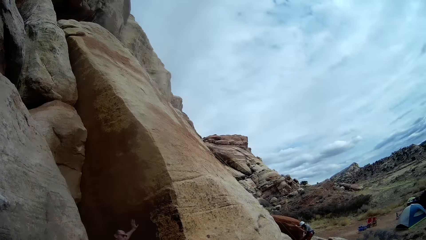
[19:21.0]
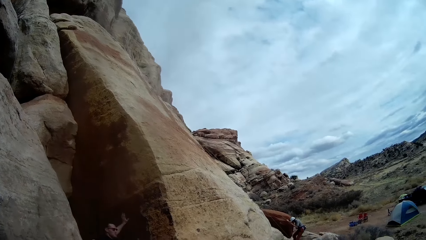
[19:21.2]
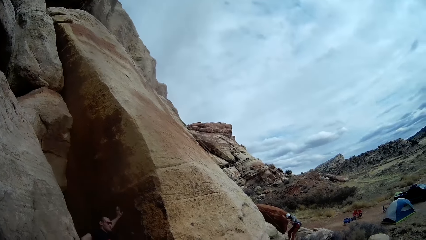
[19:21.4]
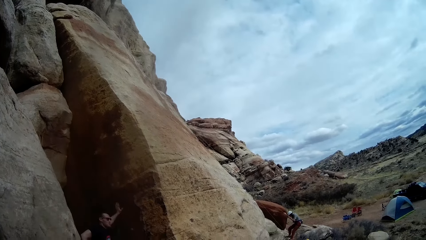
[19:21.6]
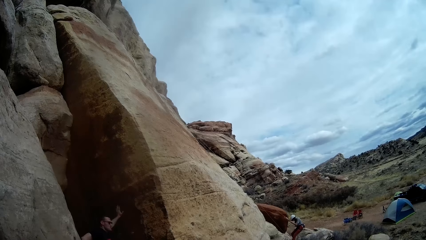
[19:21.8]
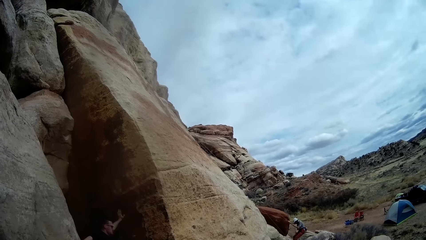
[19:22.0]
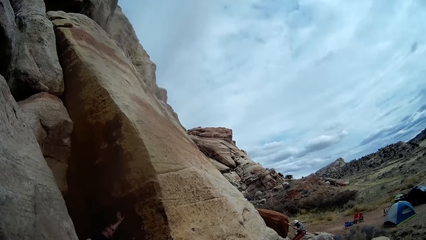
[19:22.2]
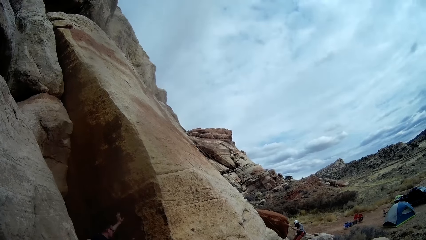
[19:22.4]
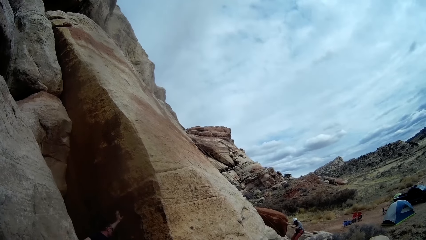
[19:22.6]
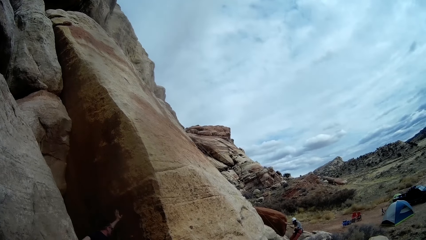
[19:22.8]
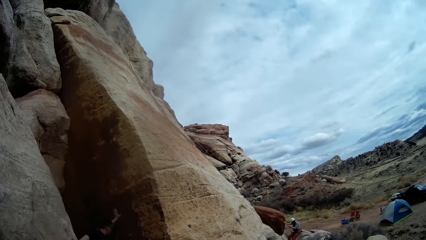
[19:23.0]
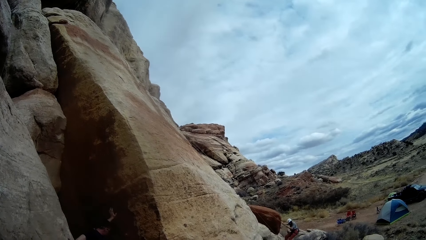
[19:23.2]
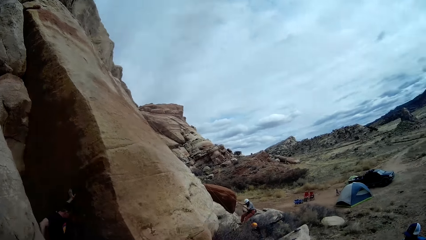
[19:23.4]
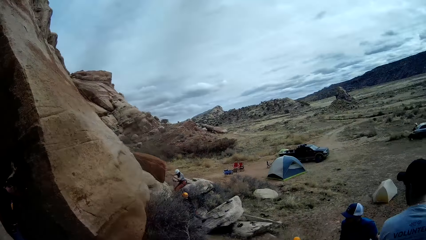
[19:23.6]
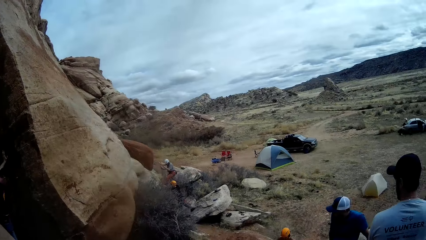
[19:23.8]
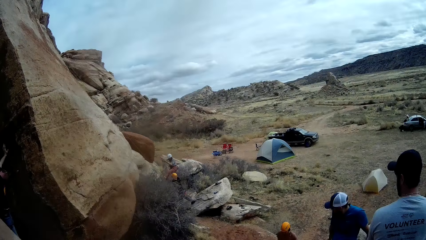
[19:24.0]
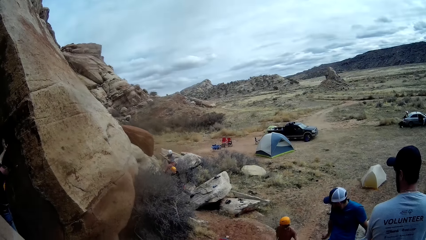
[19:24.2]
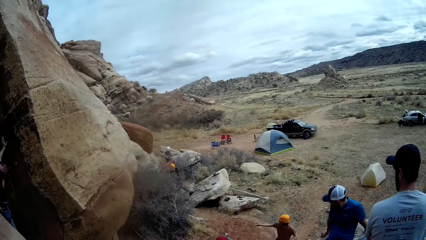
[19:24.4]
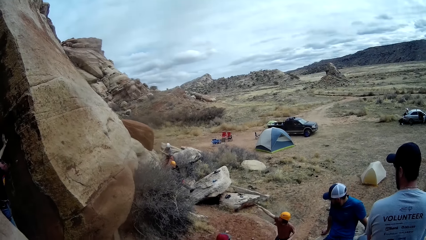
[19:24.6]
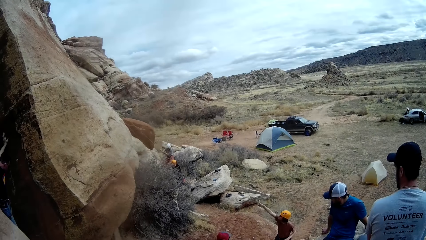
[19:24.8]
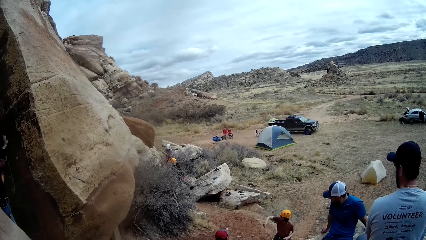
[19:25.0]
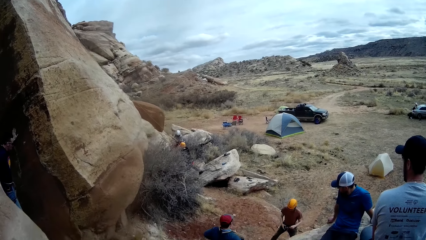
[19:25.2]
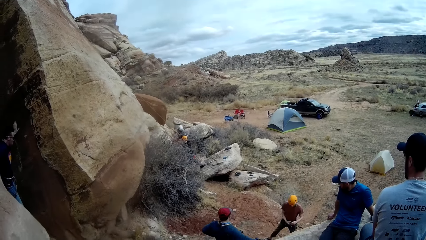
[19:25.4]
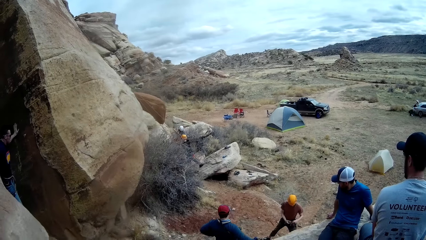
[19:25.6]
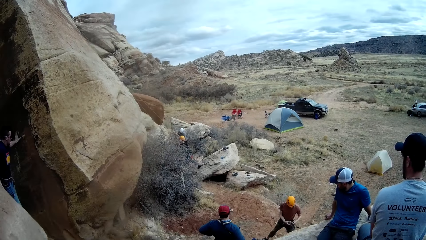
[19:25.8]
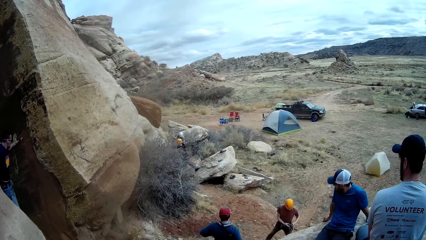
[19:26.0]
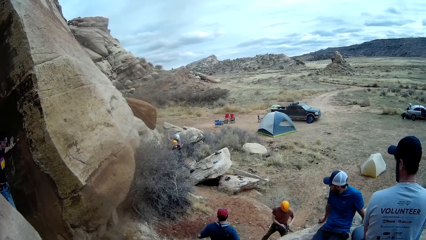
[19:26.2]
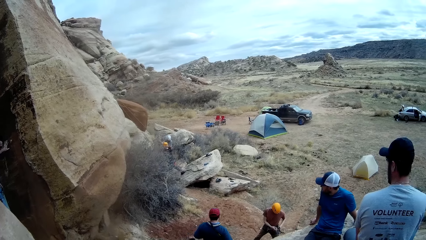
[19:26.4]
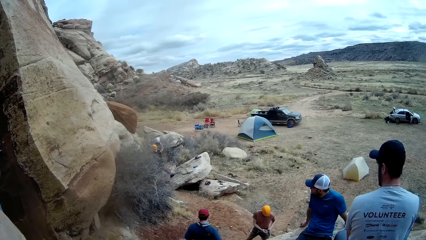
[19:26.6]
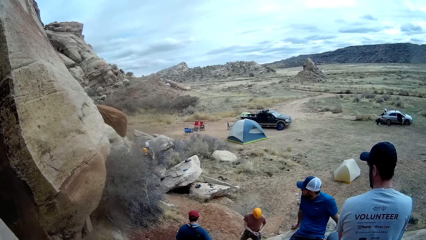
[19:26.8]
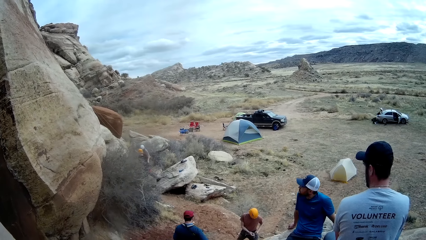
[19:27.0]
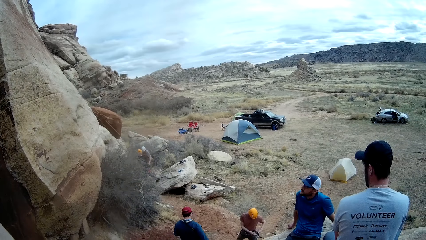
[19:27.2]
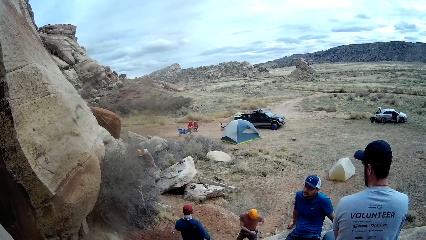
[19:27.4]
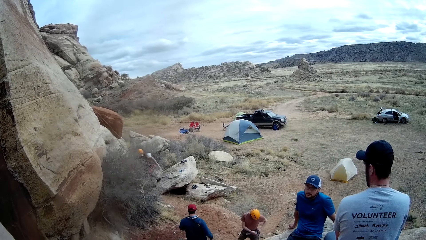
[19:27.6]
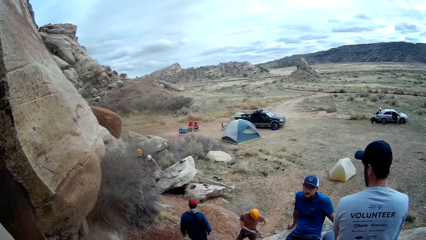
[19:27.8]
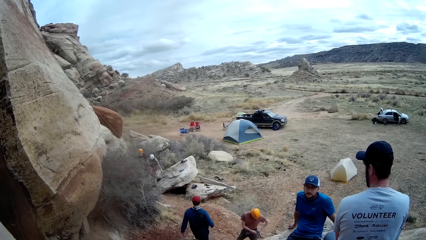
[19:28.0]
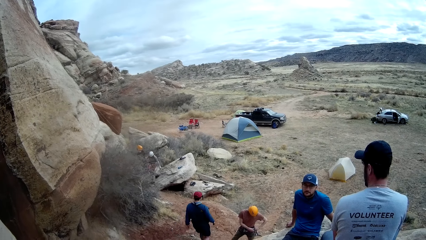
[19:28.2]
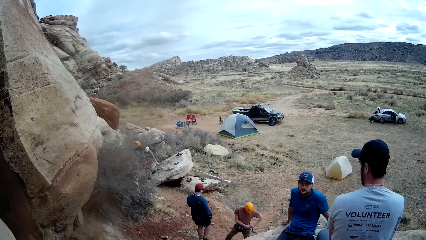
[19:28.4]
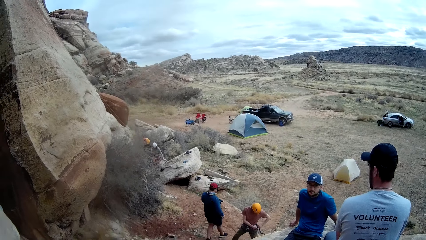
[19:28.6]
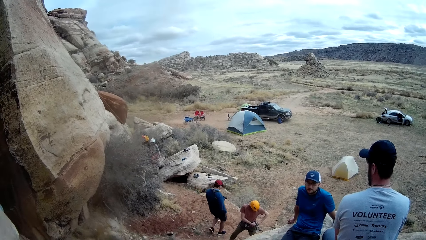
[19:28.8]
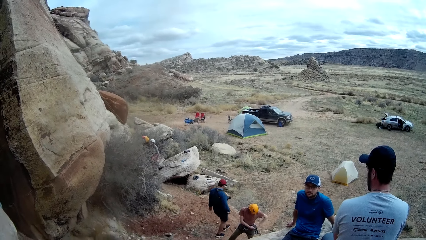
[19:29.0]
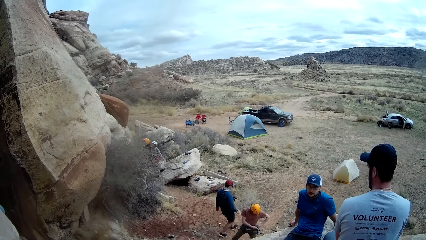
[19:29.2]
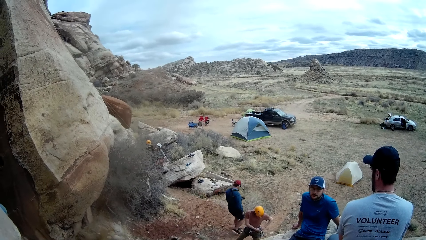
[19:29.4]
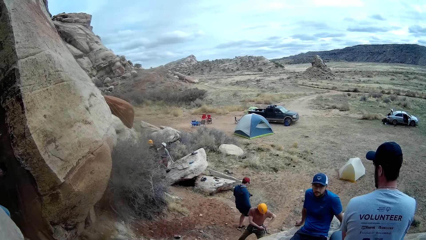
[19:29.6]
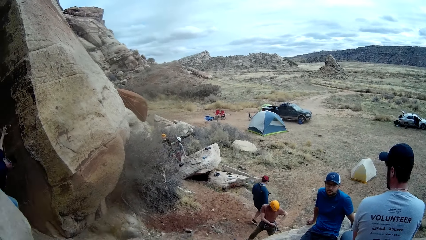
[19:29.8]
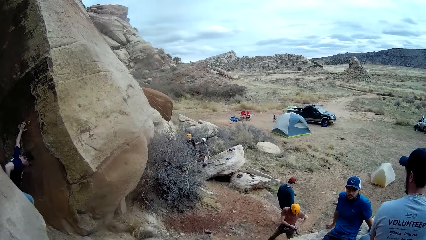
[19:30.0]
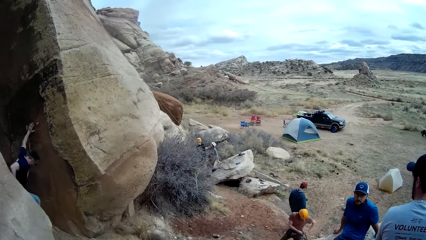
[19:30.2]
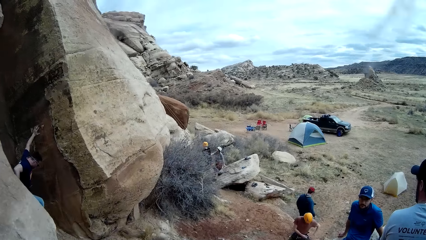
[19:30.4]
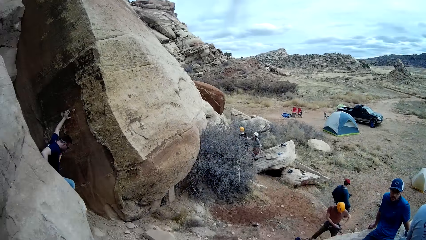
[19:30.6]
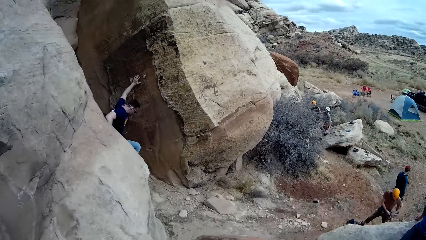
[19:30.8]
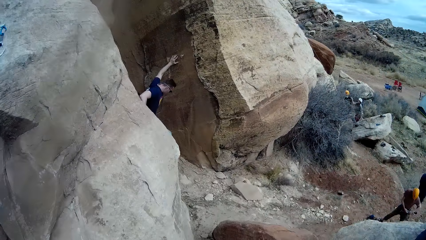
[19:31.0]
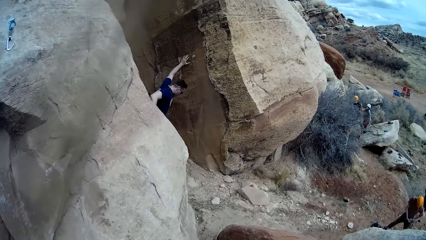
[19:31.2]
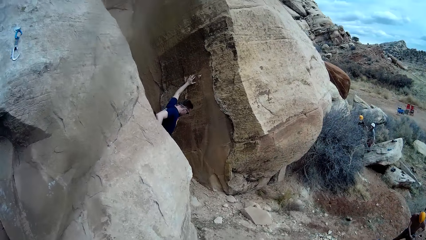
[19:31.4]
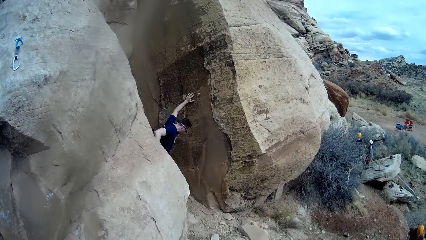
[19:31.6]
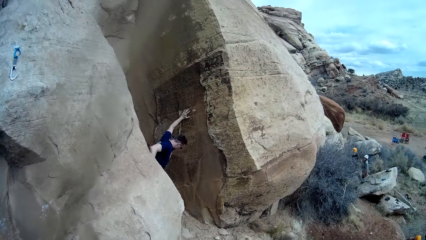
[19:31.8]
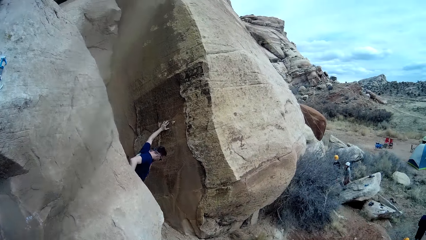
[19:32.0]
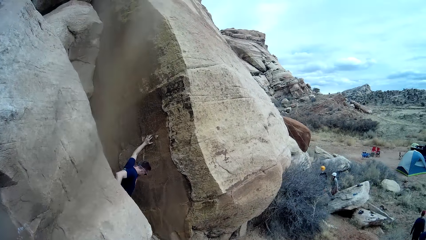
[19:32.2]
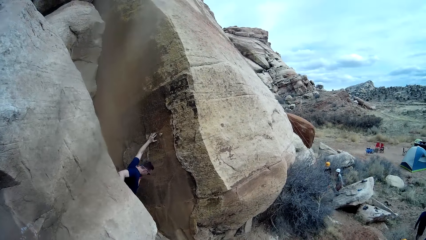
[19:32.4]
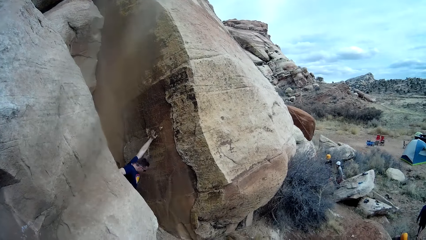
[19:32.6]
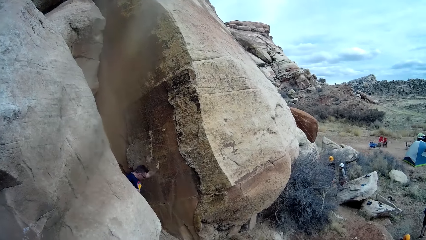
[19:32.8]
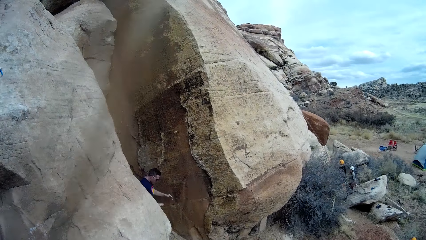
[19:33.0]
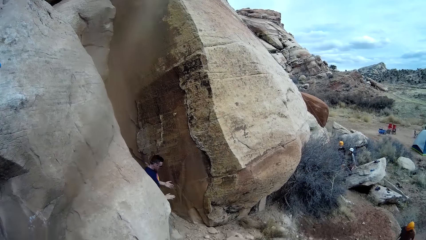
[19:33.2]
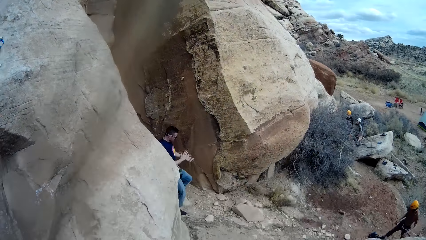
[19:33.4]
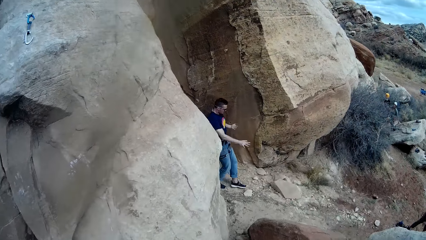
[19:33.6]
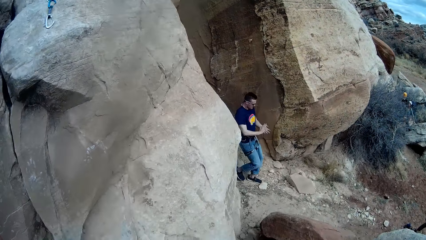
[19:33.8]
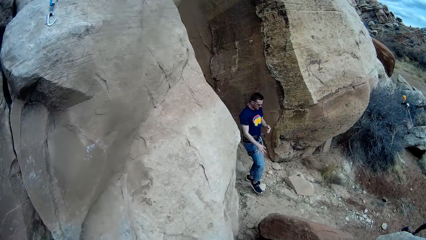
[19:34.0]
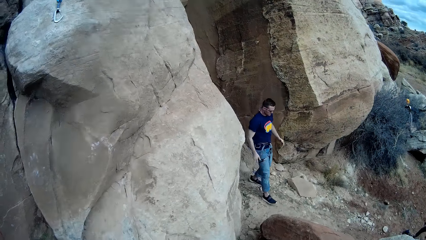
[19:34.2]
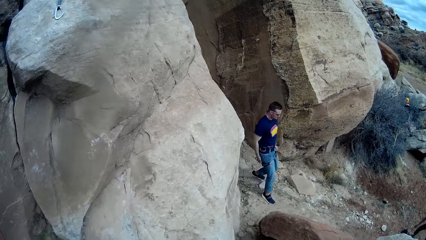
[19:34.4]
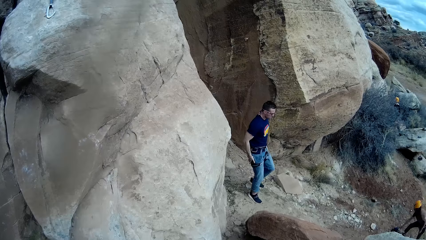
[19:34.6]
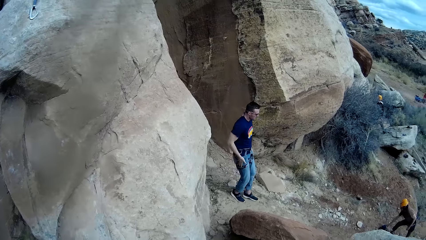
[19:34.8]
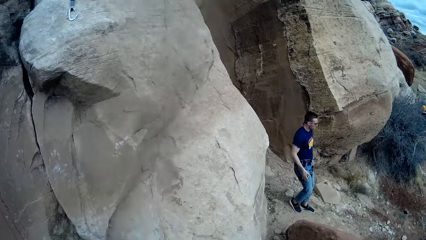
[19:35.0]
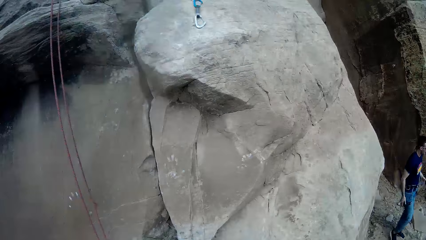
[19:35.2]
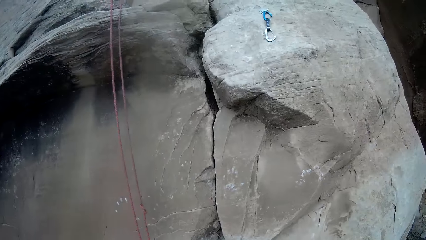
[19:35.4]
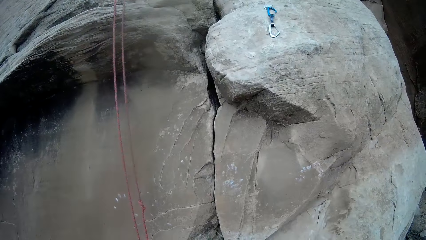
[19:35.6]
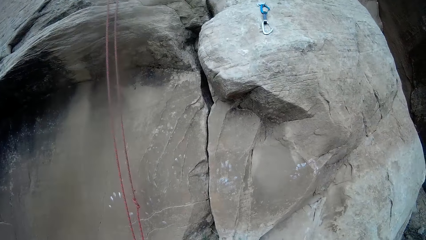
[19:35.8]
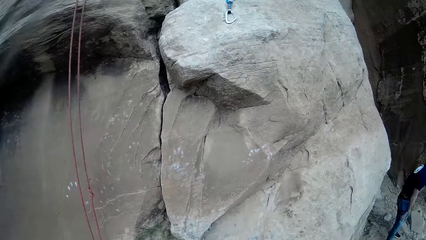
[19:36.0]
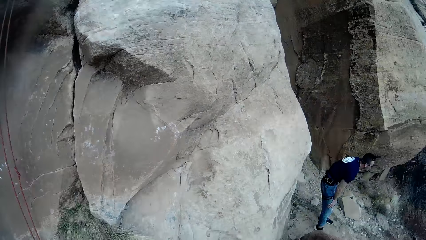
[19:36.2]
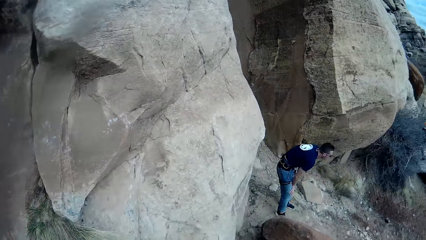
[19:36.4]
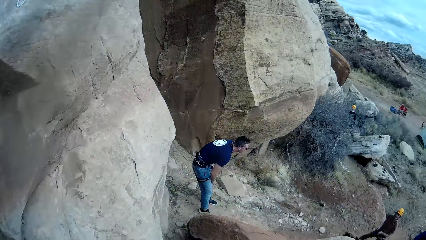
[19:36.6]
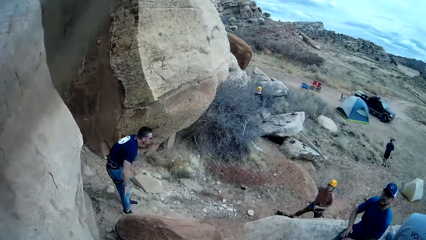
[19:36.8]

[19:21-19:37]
A man moves a hand and holds the bag straps. Another man walks the other direction. A third man comes off the rock, rubs his hands, walks down and rubs a hand on his trouser. Another man comes out of the space in between the mountain.
